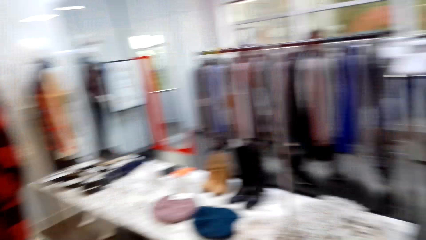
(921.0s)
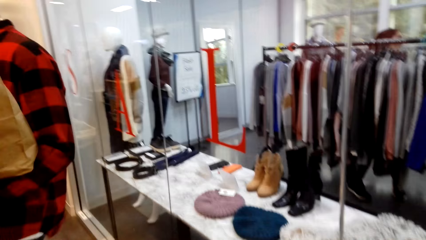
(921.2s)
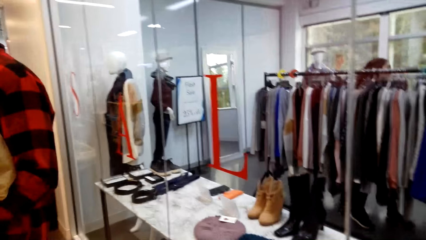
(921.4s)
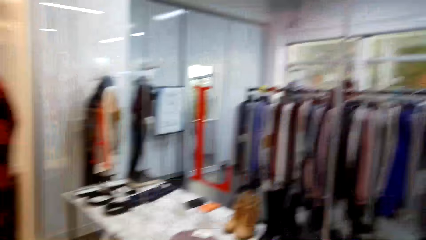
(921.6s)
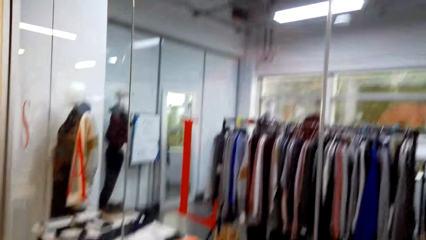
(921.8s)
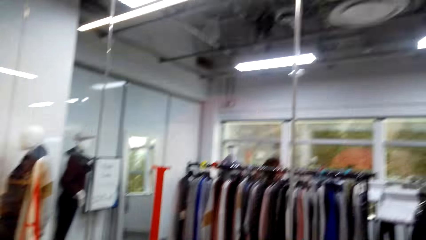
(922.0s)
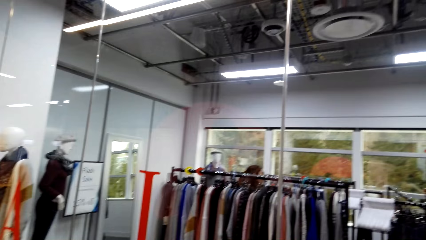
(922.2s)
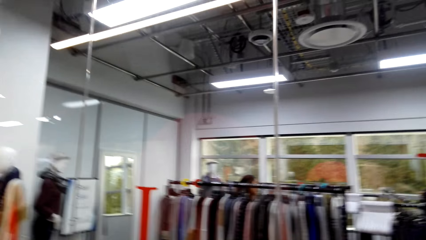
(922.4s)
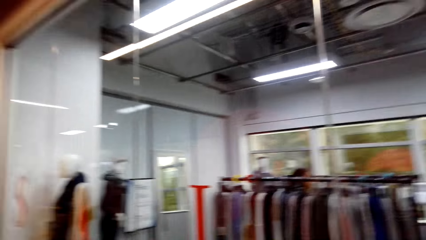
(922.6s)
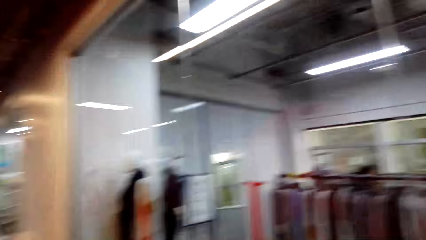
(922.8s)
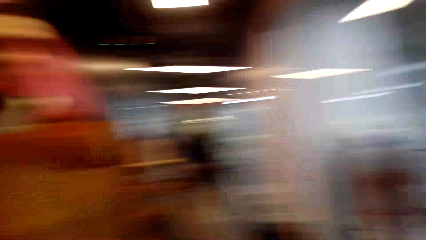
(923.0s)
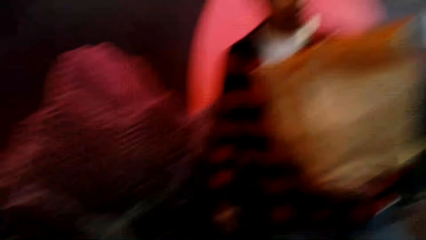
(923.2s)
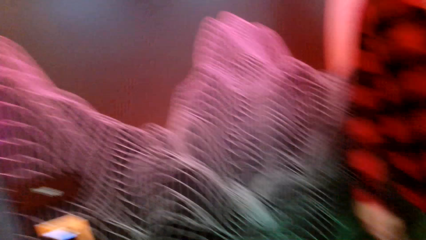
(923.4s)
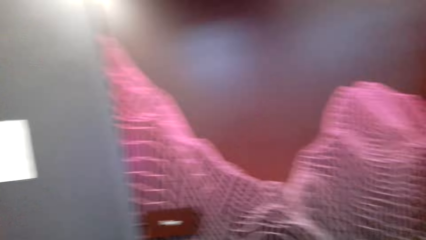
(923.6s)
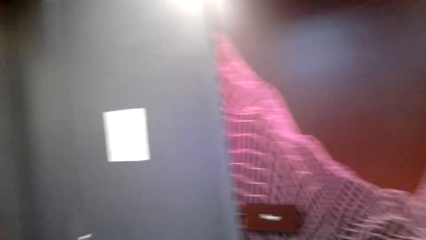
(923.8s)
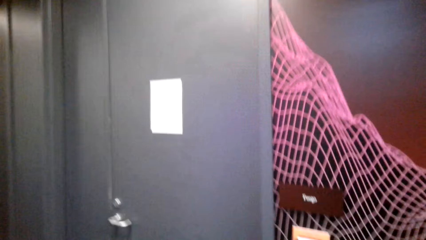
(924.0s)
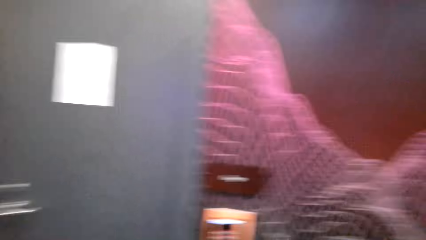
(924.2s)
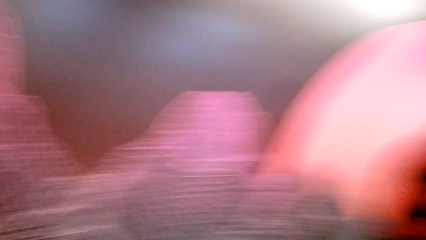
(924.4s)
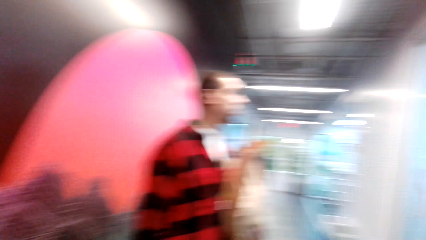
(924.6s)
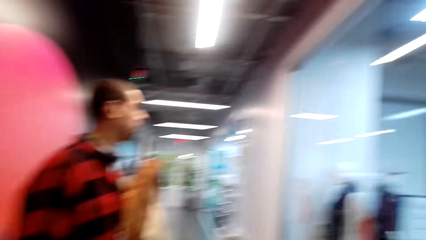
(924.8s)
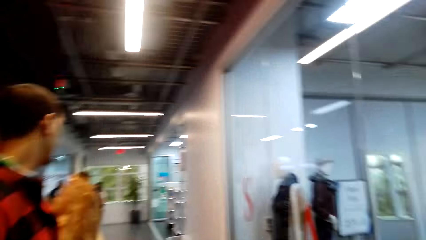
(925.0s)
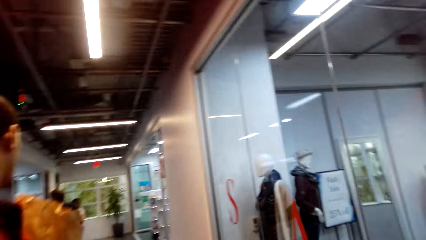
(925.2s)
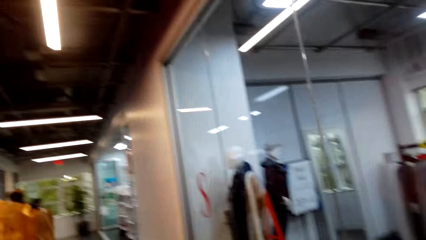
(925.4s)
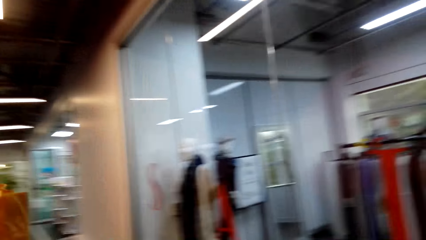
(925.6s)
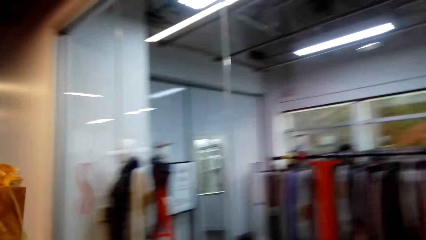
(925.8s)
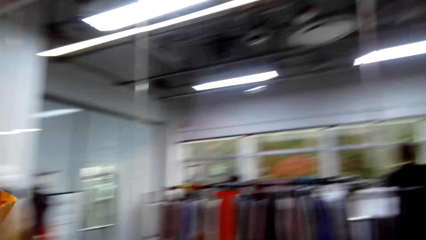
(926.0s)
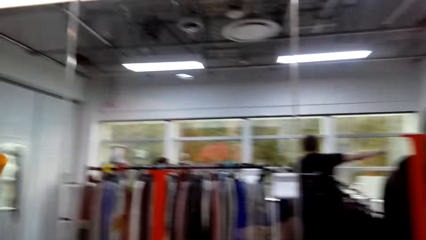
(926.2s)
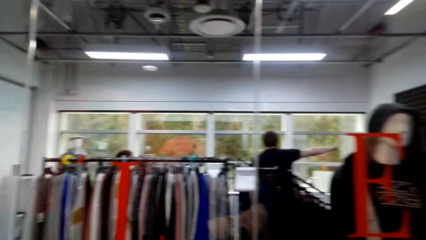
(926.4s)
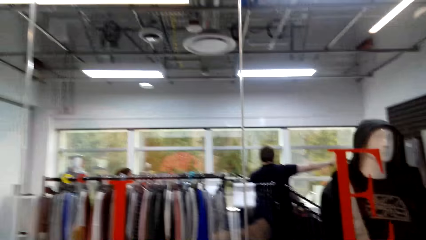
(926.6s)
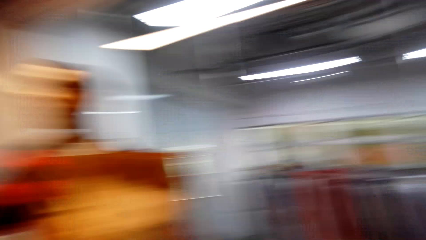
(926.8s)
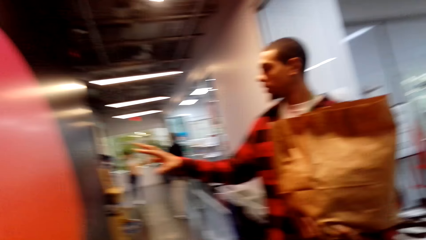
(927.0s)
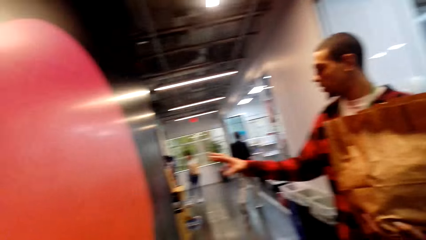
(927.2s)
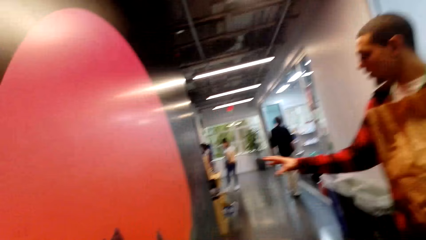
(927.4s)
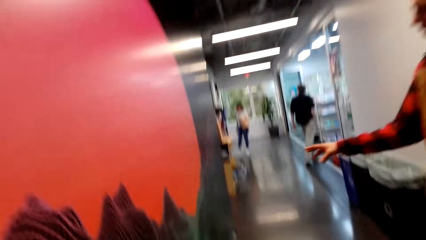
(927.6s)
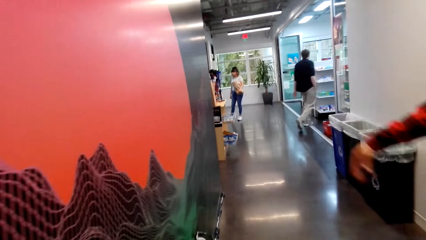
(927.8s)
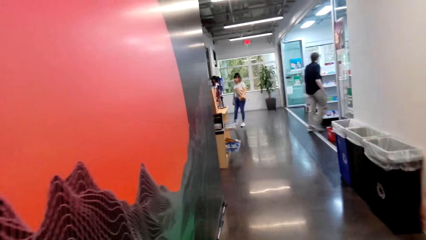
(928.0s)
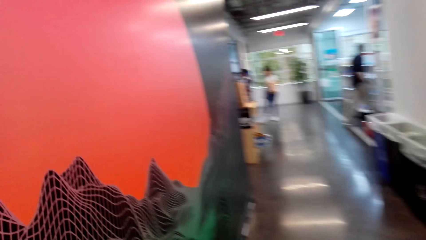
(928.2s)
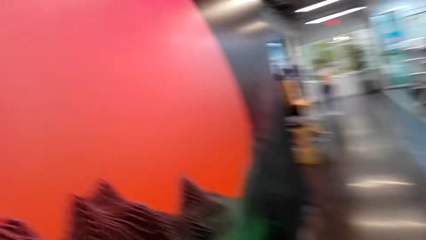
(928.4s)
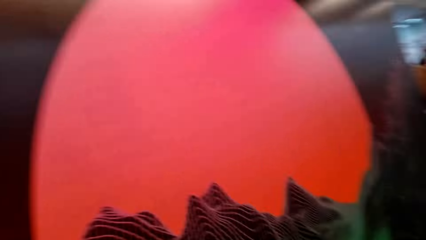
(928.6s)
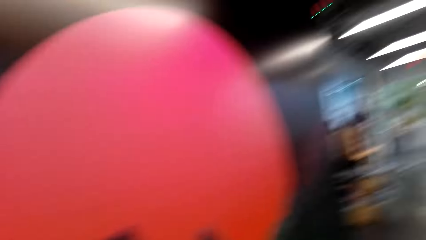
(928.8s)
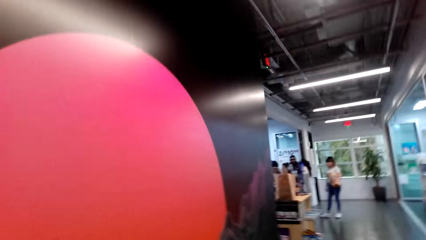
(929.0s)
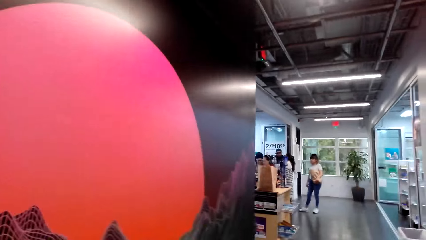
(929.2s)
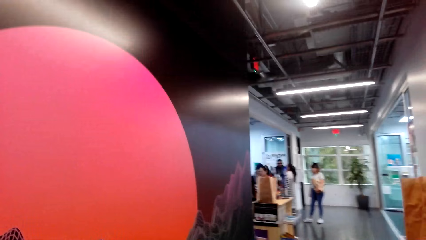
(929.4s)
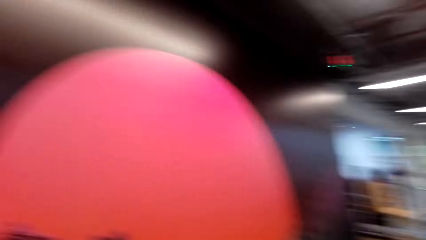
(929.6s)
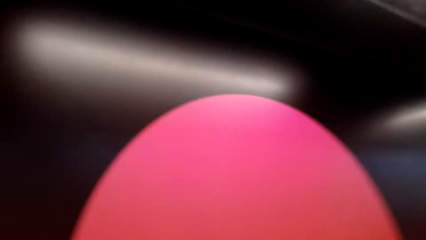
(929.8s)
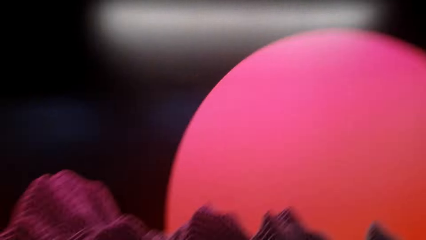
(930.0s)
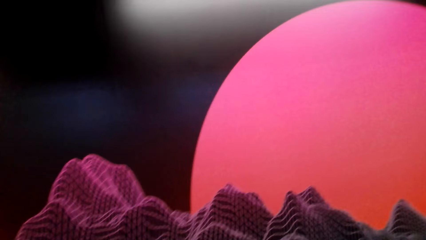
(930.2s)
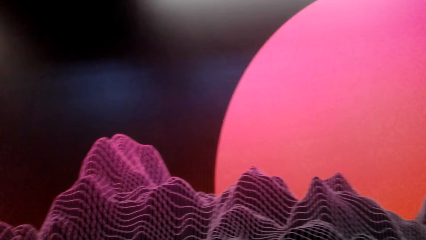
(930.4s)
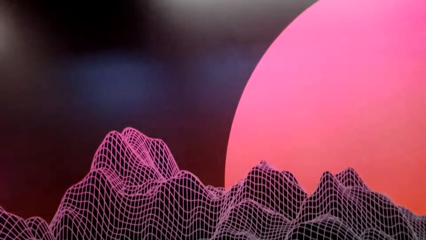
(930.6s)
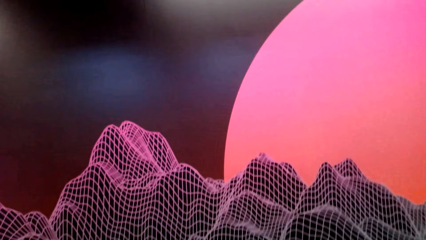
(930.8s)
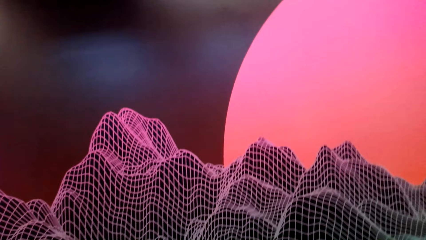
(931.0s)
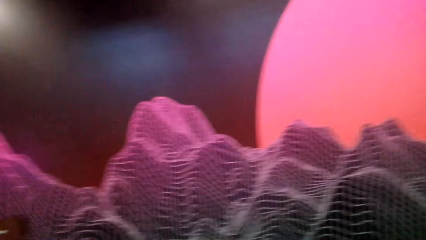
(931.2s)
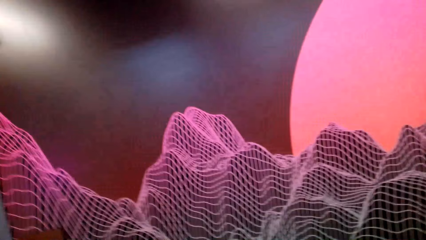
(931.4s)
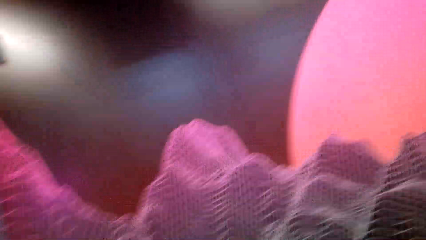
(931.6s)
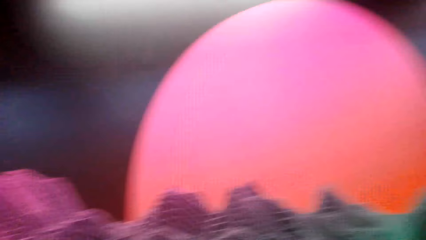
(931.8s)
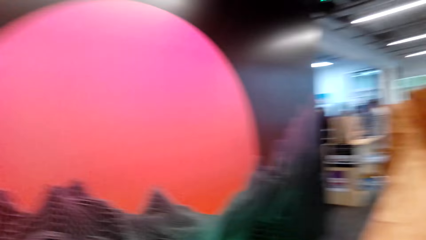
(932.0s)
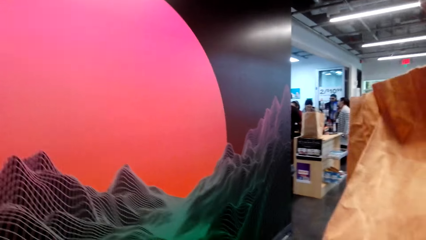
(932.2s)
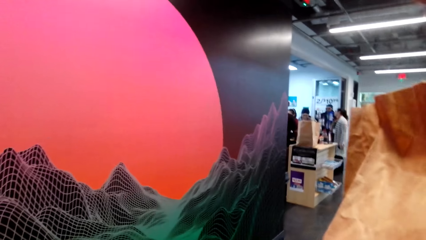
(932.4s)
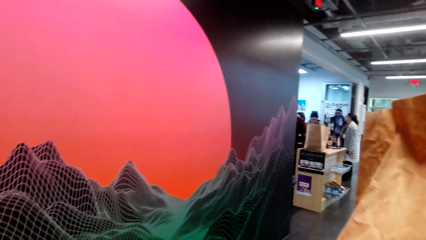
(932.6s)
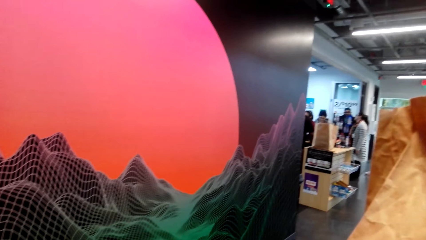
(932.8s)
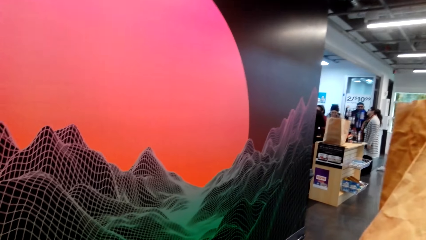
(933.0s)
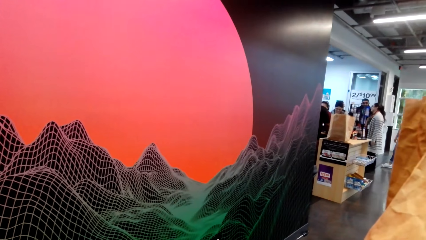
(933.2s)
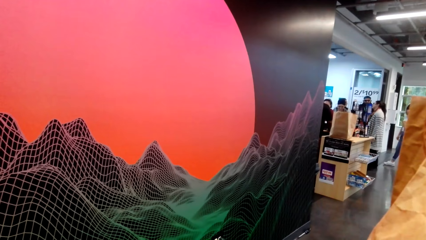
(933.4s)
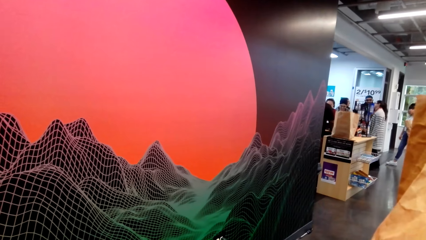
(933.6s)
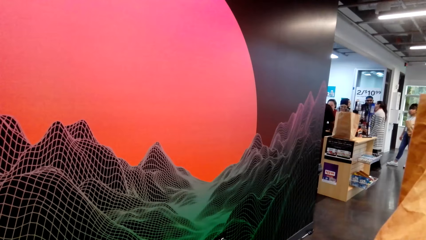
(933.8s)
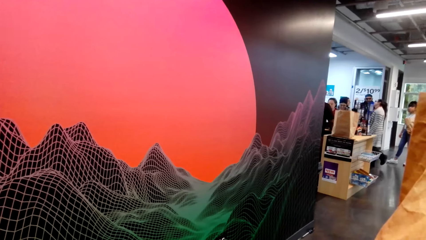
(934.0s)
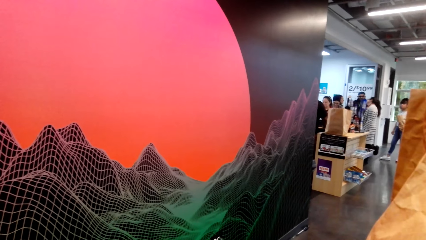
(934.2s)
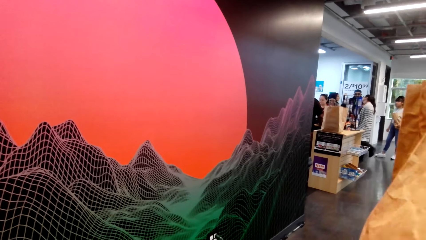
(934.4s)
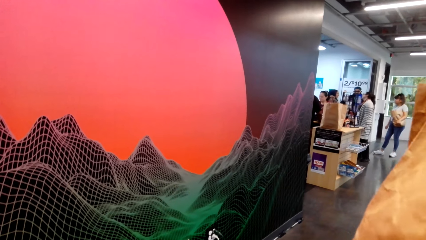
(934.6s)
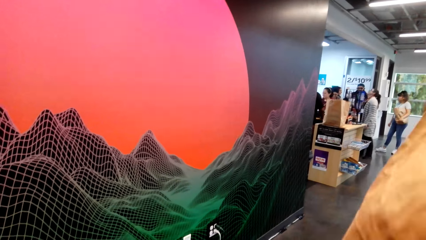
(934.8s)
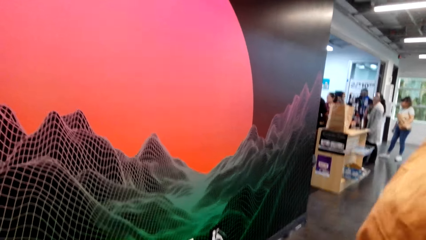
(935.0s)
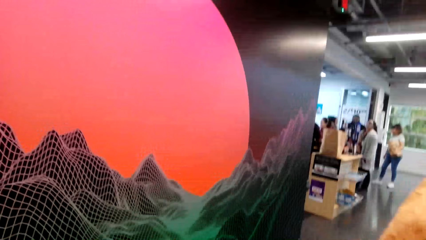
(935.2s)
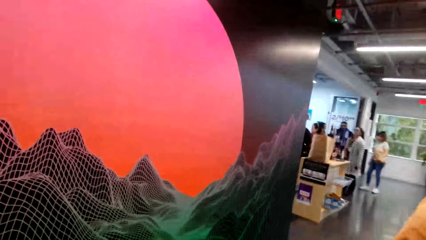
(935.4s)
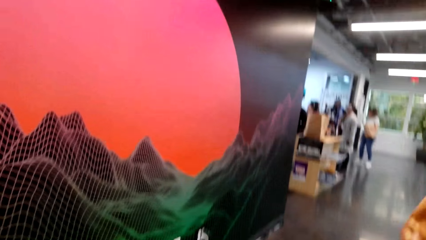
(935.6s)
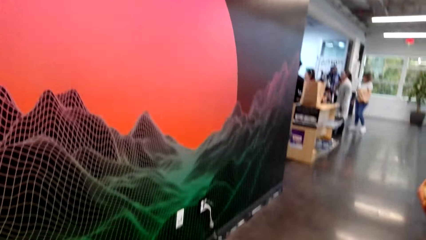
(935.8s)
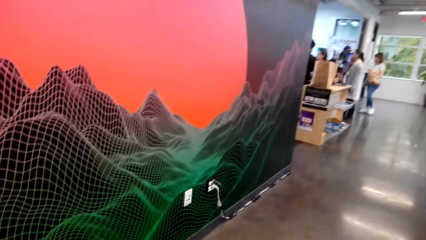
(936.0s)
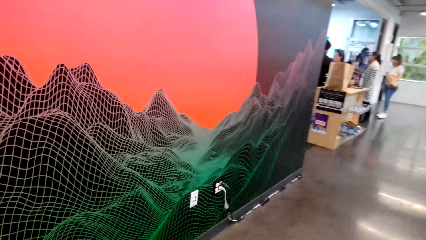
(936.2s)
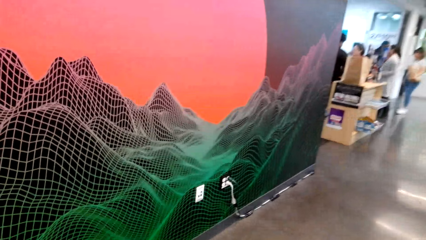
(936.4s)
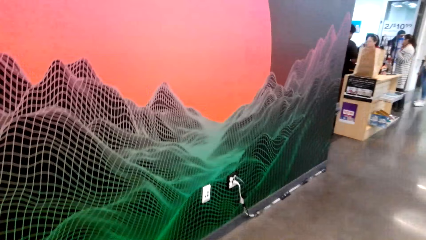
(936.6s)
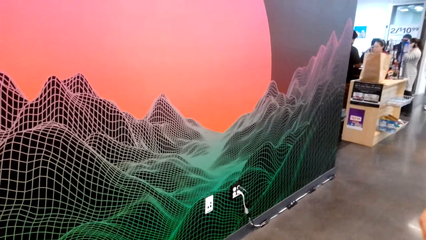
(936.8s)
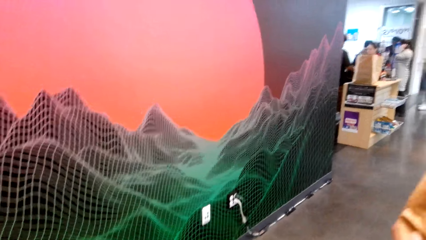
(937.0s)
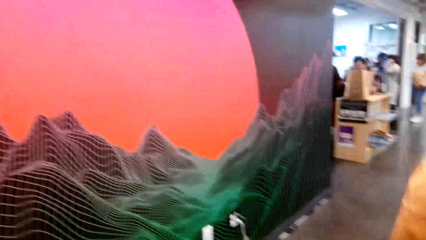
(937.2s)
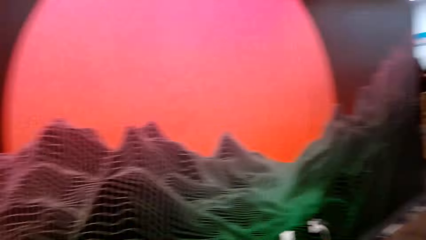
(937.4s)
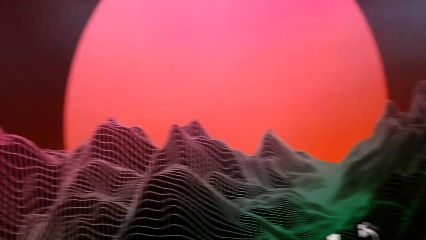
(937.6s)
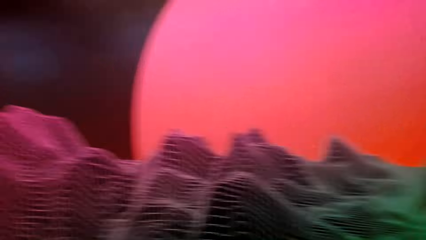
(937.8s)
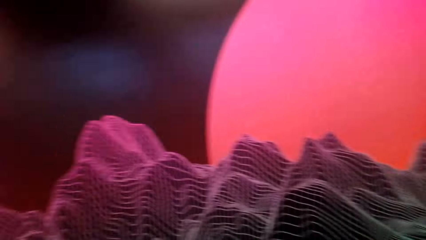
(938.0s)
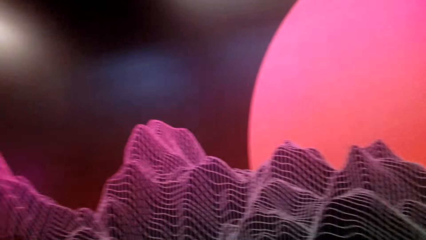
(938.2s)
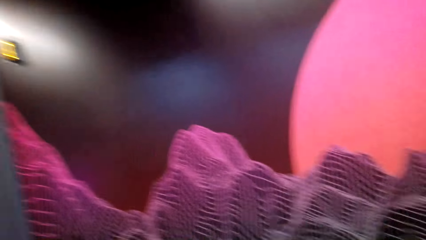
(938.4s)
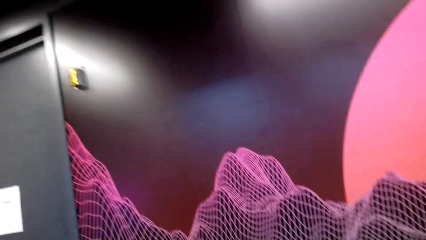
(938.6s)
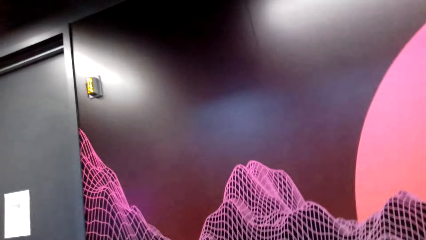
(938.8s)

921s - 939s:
The camera wearer looks around. They walk around the mall. A man demonstrates with the right hand. The camera wearer looks around. The camera wearer and a person stare at the artificial mountain and the sun on the wall.
